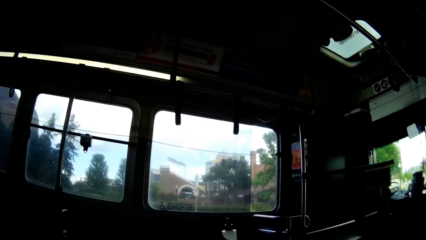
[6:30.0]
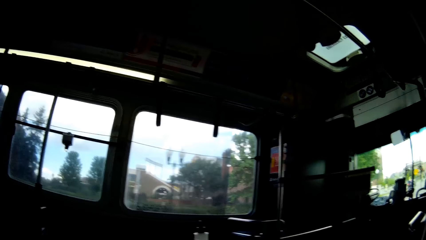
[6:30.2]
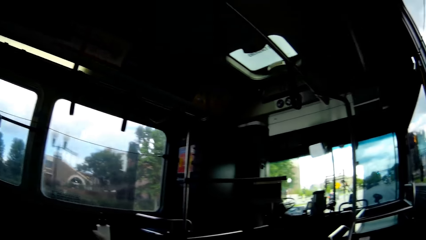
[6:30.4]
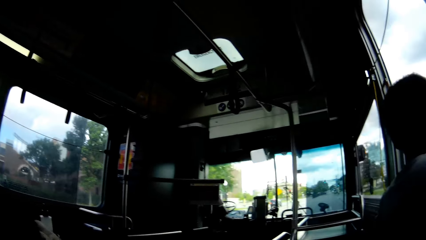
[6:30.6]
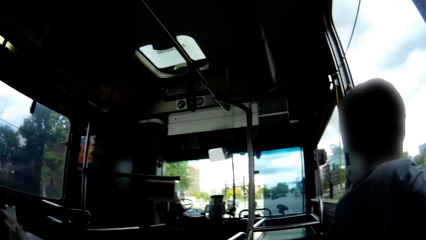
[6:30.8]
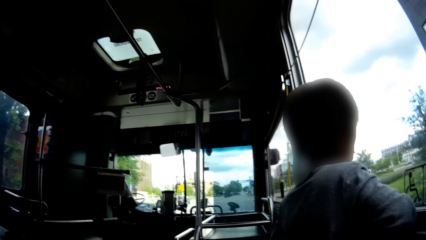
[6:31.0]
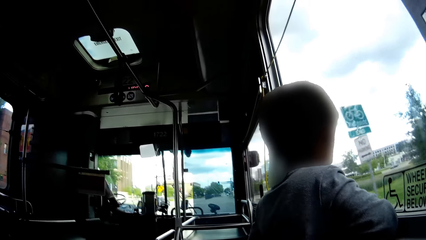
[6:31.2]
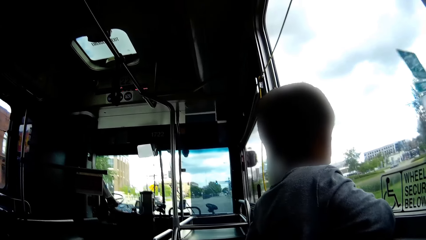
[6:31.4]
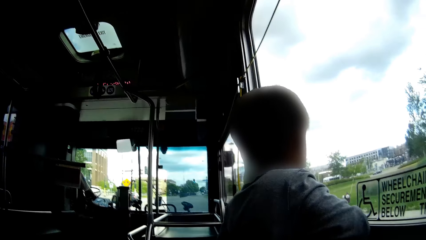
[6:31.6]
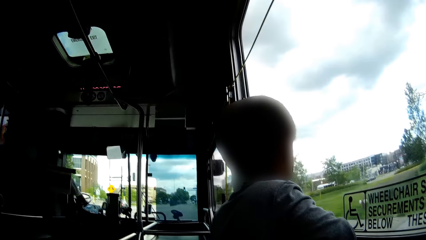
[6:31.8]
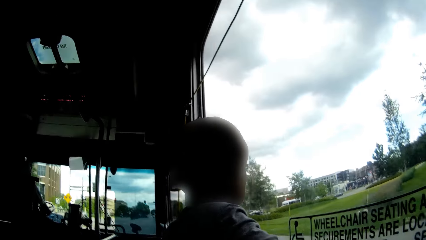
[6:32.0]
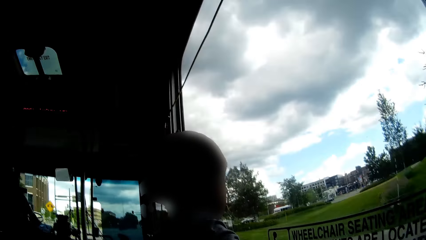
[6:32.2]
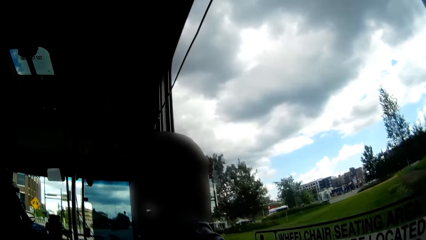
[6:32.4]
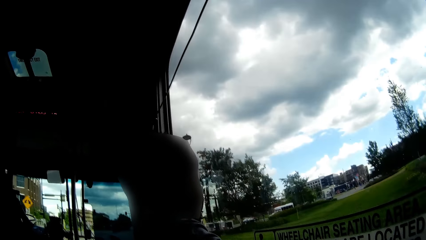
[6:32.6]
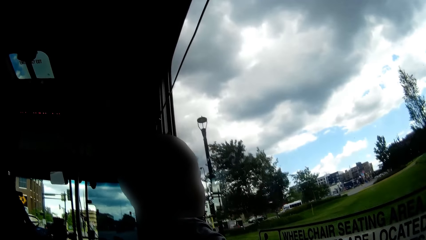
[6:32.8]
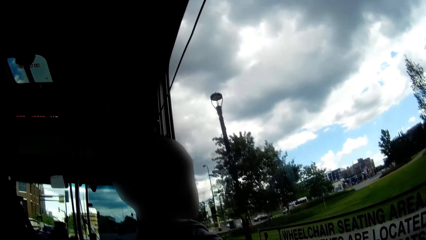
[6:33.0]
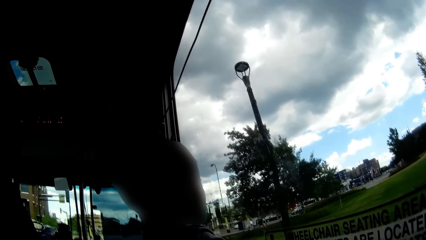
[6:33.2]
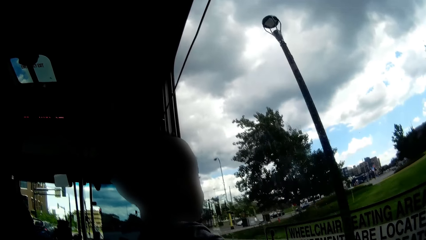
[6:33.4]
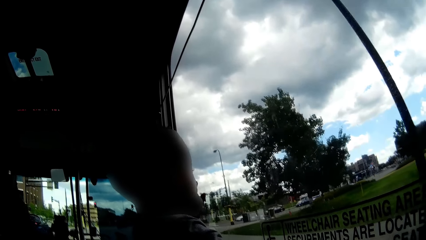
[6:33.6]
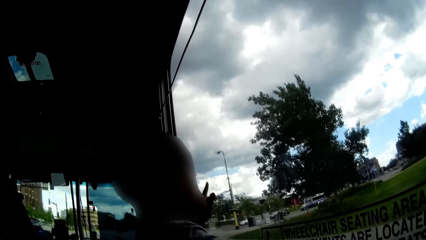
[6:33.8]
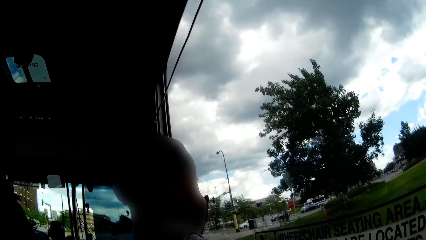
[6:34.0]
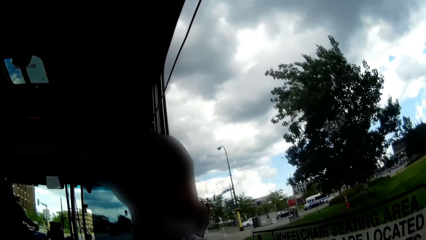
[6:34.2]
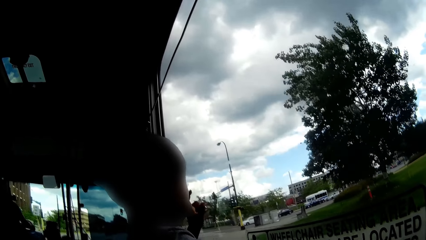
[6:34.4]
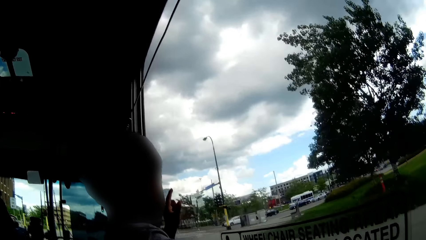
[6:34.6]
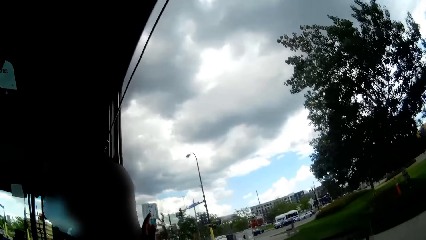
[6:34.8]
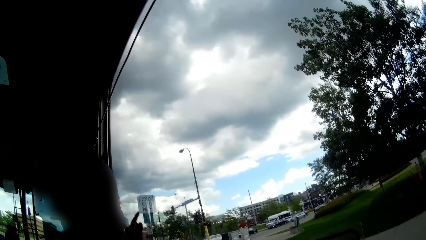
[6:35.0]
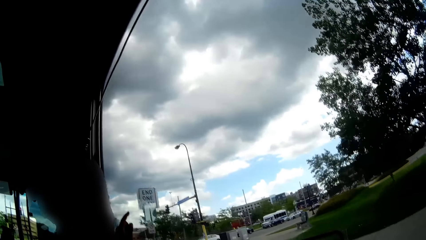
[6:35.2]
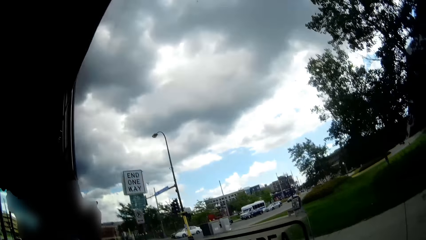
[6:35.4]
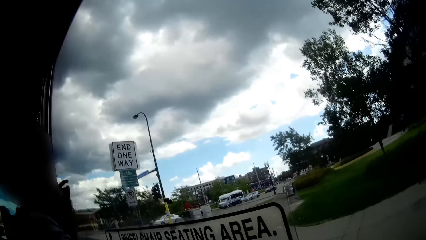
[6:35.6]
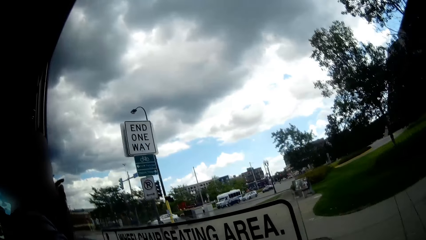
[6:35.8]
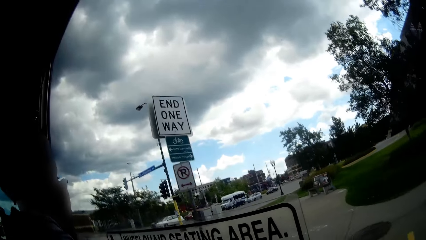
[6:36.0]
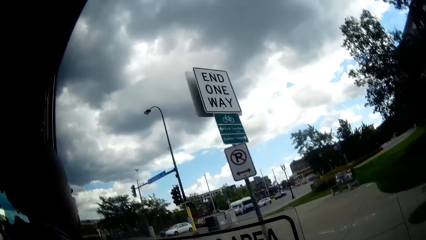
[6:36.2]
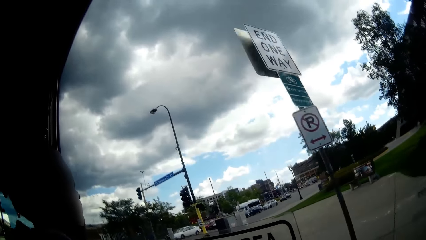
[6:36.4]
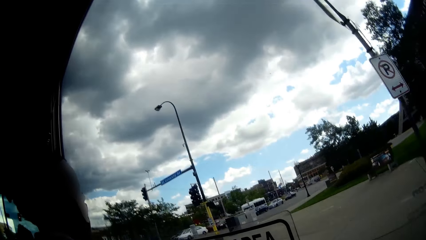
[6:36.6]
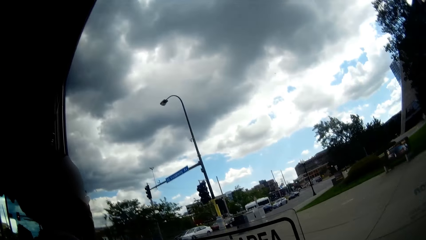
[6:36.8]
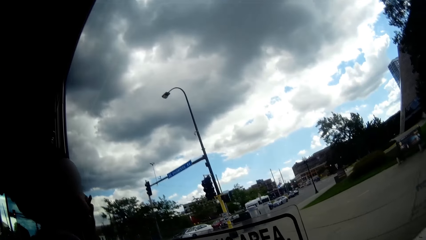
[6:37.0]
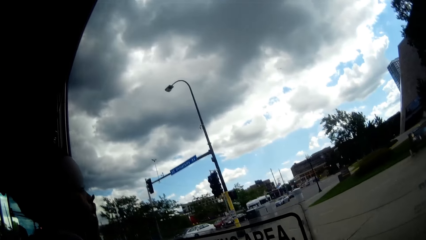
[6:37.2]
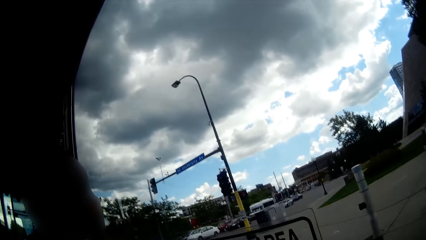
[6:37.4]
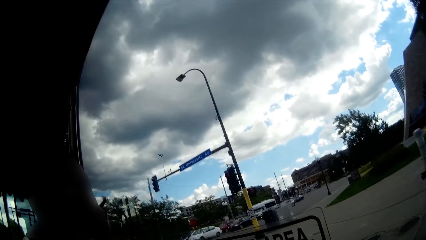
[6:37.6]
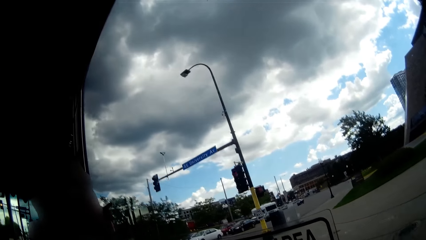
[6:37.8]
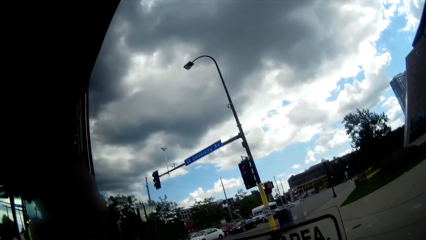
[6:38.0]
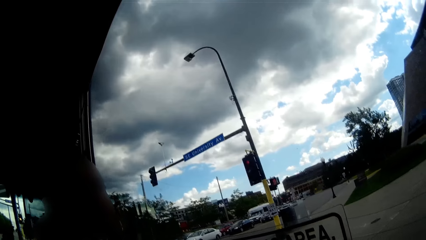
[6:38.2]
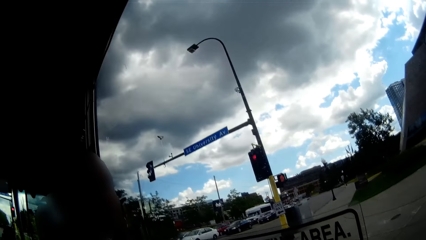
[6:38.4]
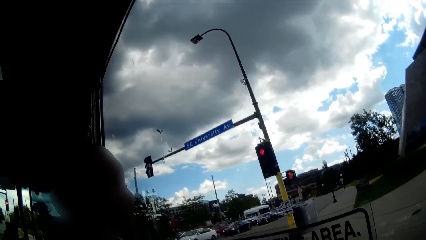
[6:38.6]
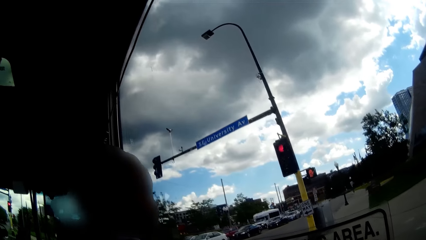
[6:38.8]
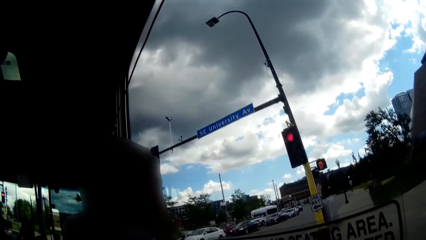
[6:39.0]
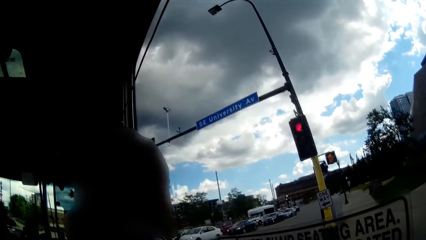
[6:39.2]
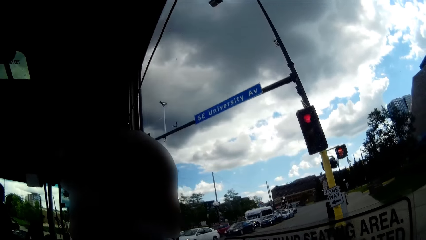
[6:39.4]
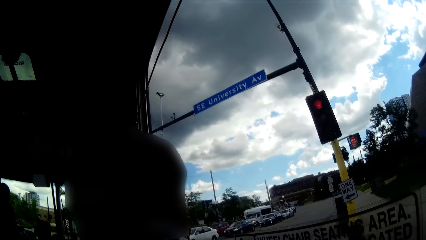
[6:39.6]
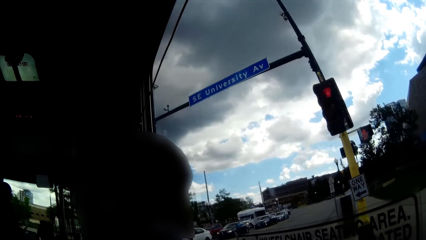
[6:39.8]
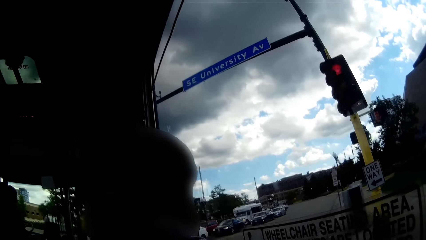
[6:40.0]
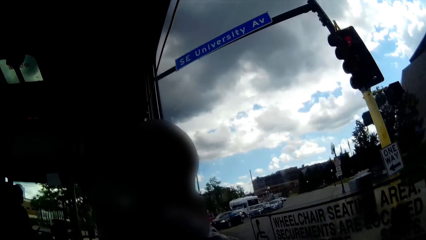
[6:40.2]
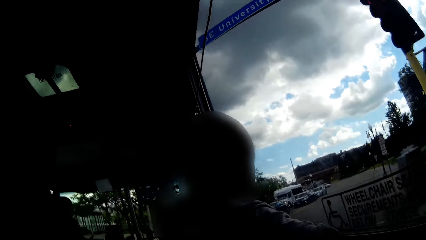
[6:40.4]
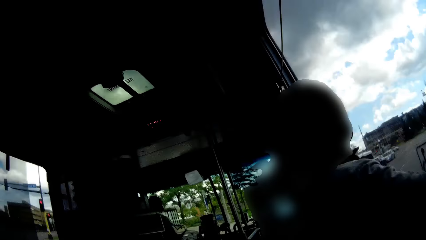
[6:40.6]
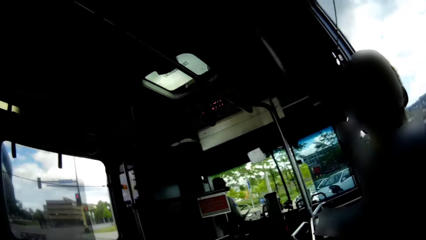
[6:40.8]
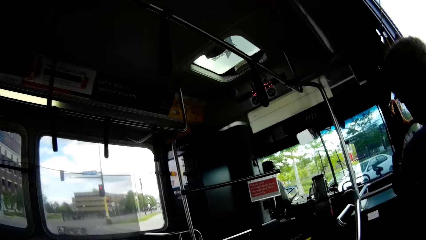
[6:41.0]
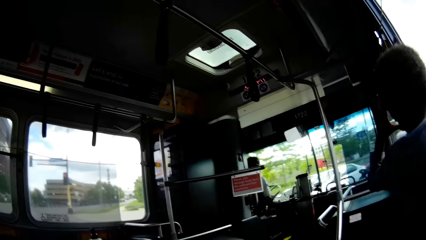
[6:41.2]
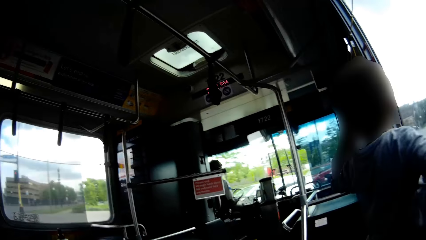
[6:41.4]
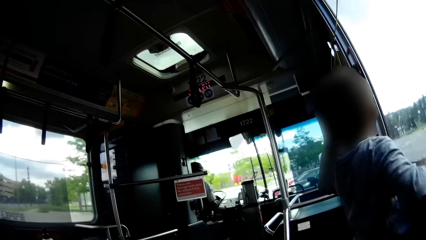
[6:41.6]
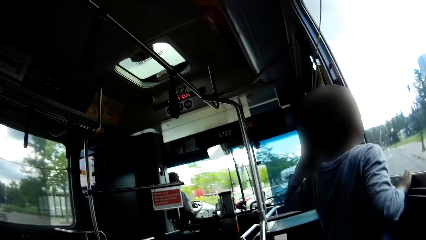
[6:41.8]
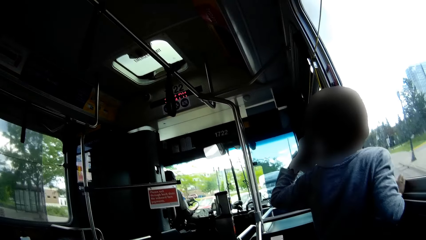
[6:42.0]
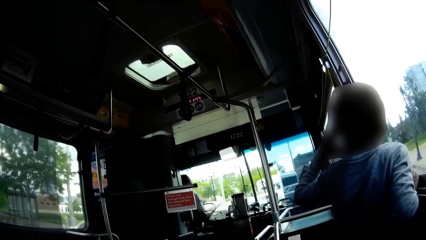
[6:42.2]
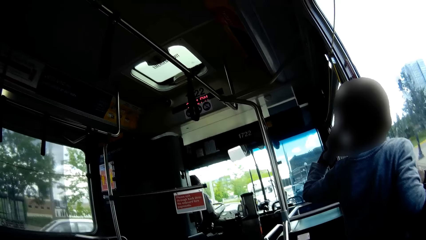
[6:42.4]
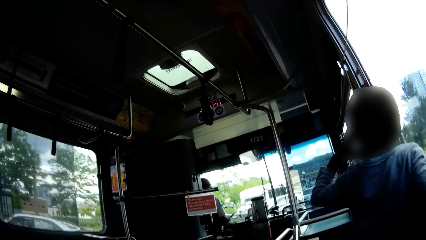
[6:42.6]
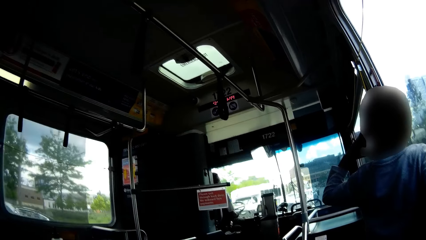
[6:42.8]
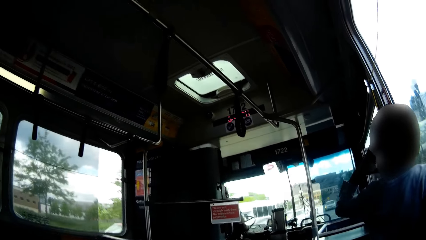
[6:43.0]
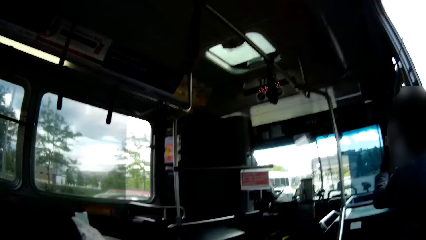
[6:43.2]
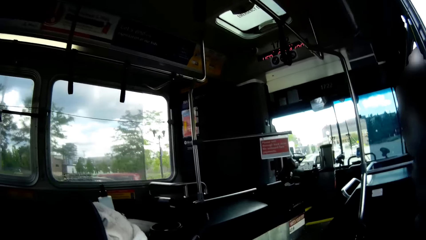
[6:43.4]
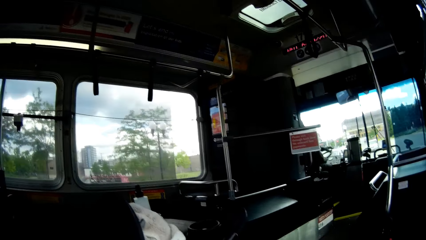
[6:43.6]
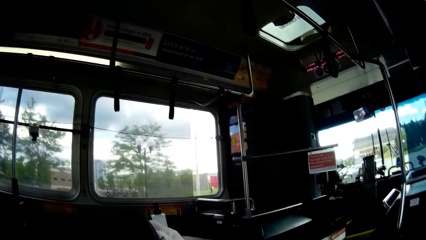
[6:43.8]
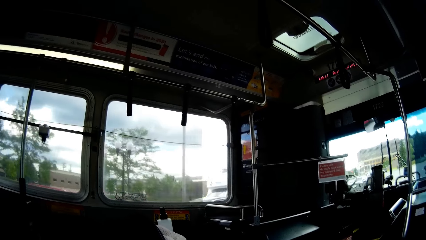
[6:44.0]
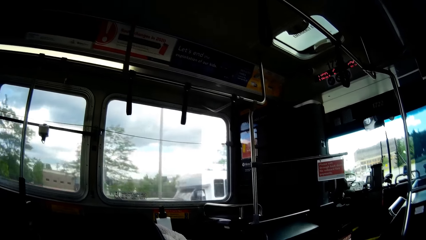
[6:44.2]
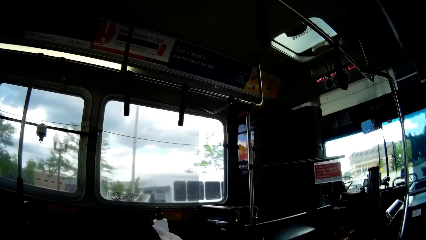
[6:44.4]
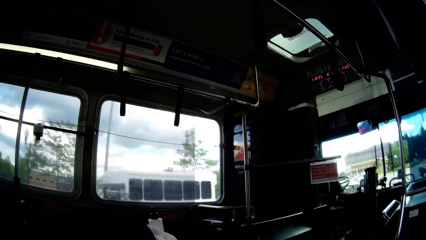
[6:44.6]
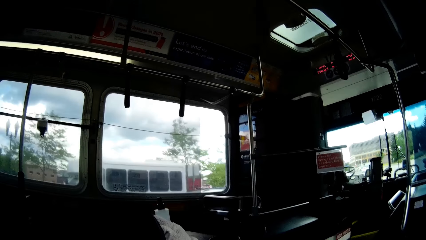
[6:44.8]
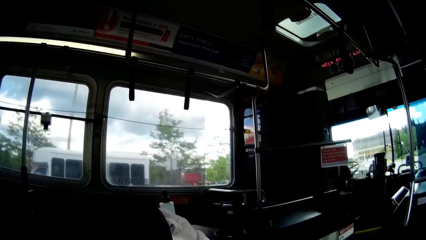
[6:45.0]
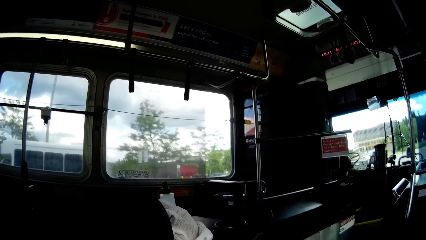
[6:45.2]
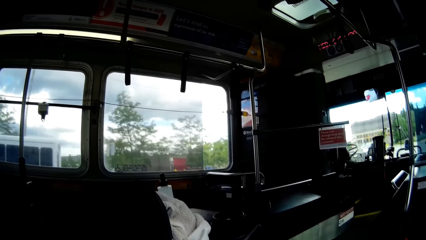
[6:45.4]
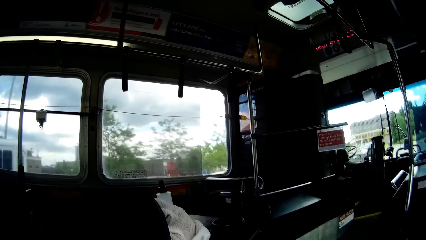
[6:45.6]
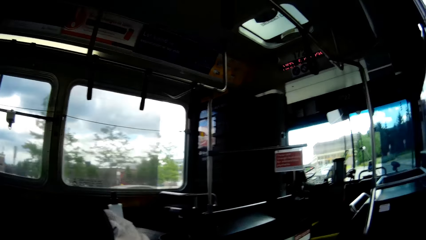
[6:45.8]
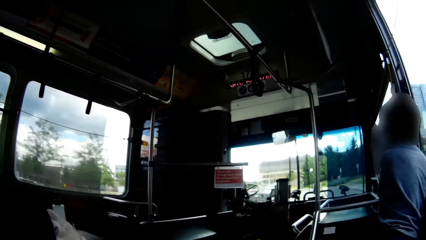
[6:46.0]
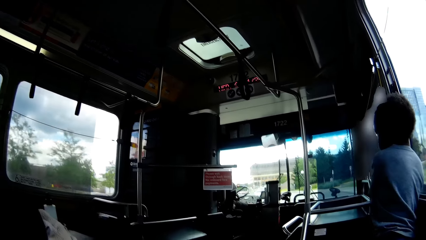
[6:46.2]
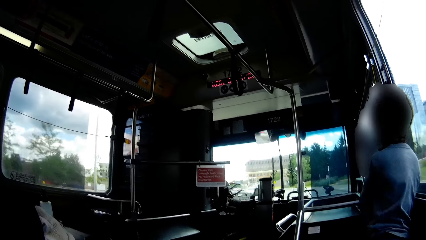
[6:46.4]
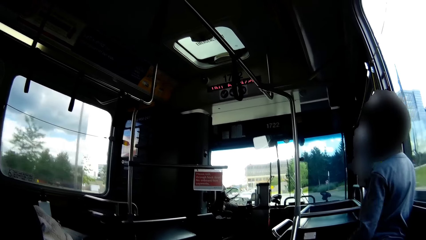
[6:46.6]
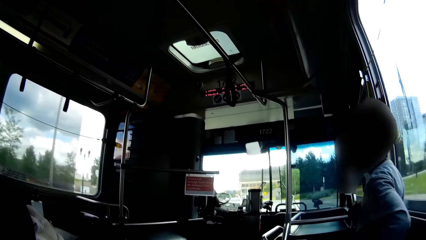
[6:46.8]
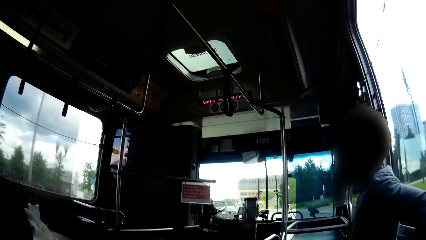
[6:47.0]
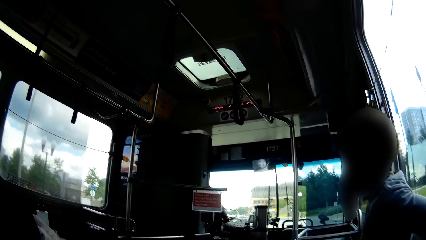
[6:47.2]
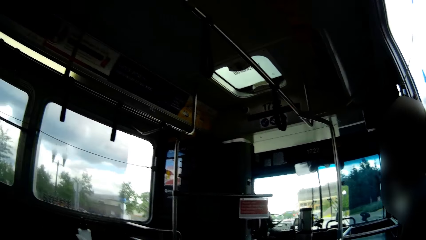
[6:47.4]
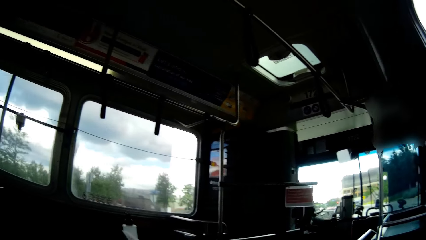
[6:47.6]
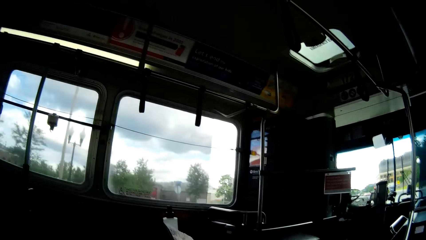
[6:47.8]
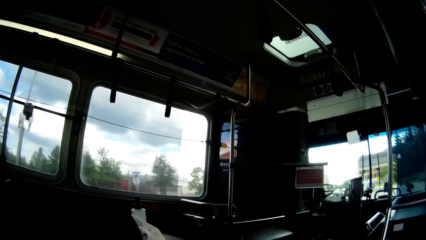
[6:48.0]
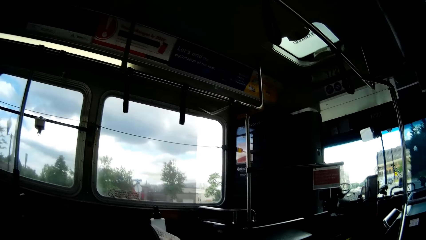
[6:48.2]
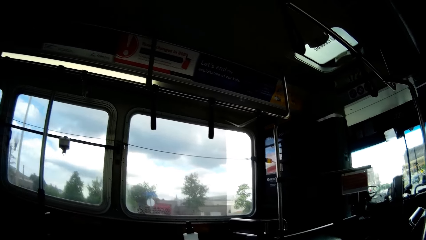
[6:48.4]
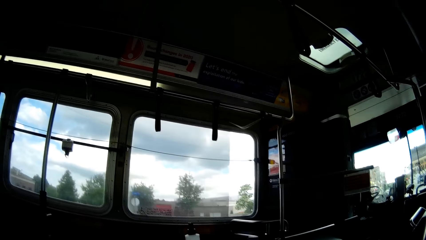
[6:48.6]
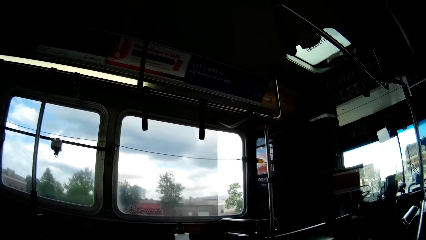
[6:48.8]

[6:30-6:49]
The boy touches the window in the bus with his left index finger. A man turns the steering wheel with both hands. The boy touches his face with his left hand. The boy leans on the window in the bus.
